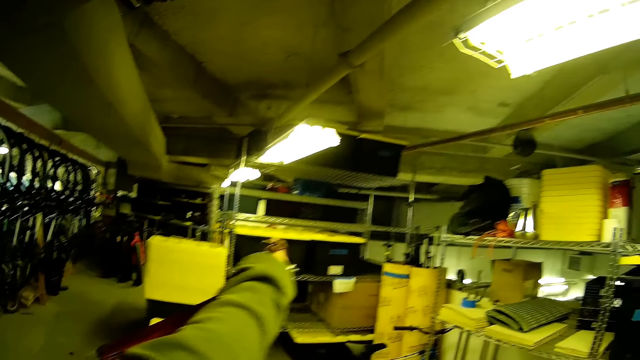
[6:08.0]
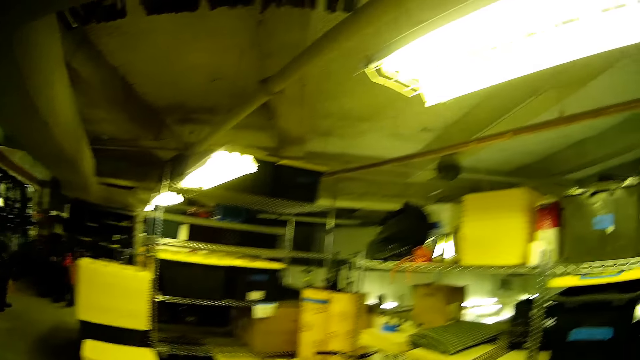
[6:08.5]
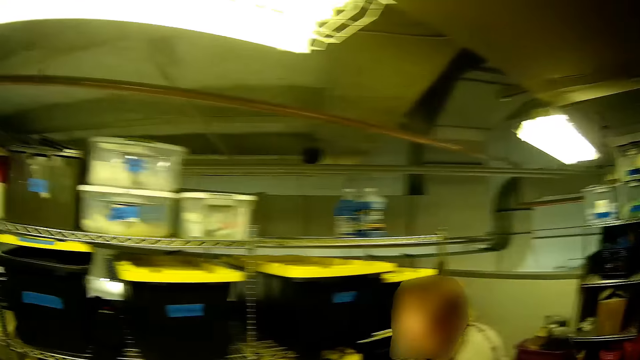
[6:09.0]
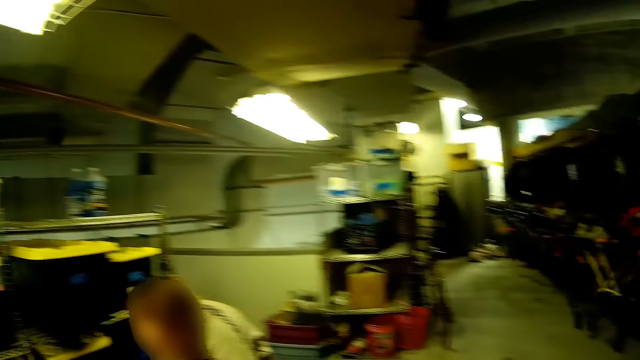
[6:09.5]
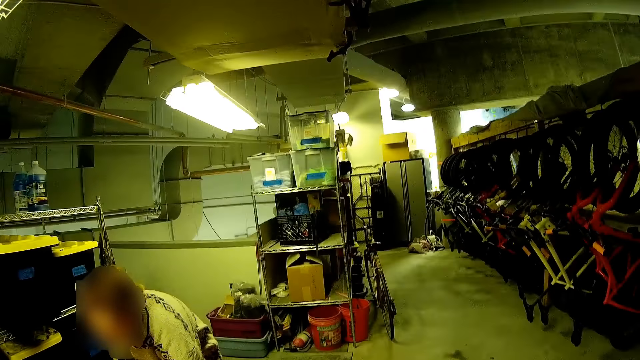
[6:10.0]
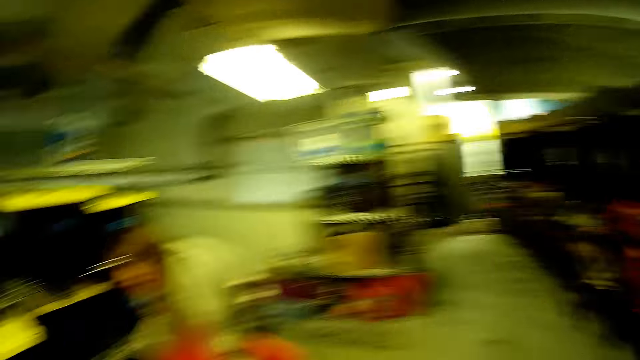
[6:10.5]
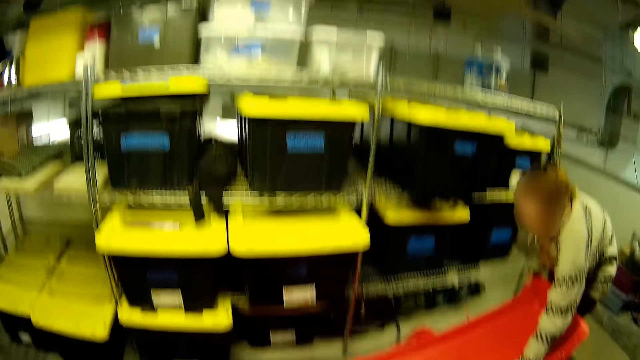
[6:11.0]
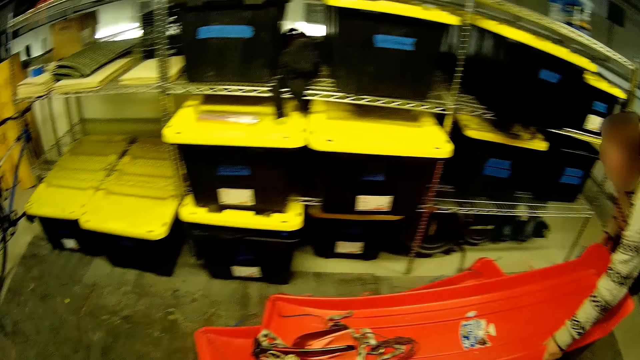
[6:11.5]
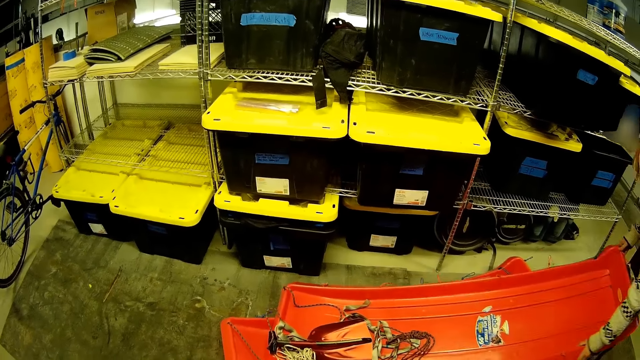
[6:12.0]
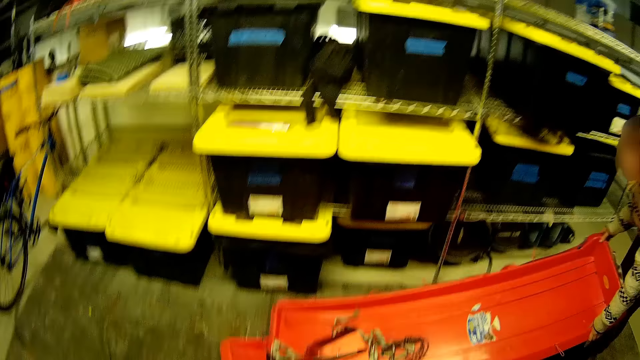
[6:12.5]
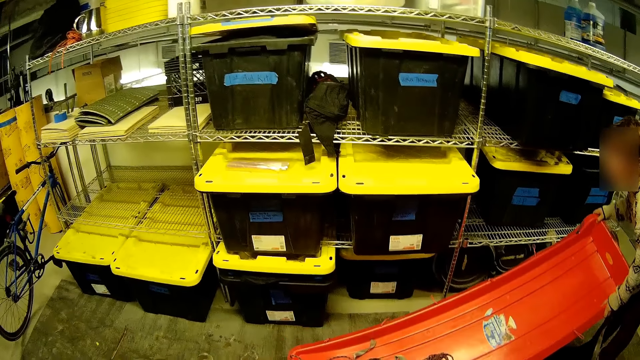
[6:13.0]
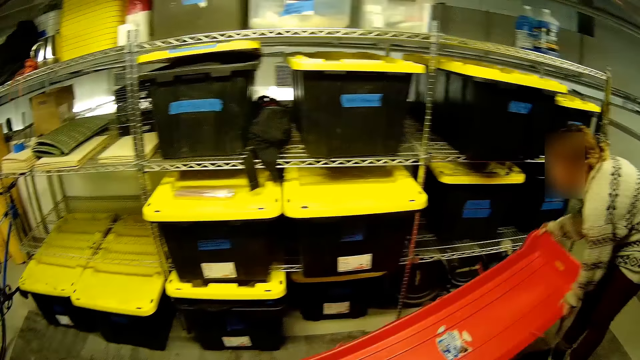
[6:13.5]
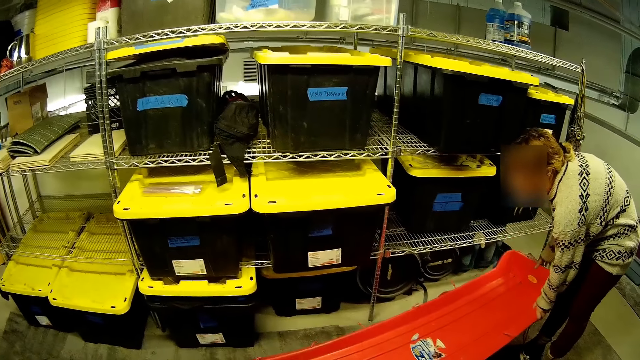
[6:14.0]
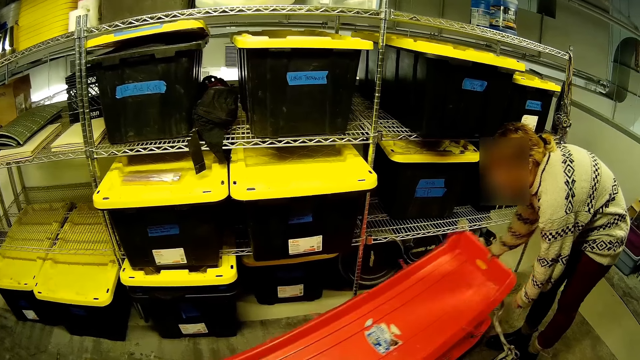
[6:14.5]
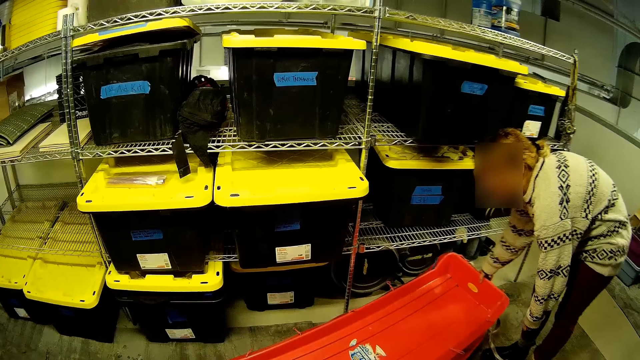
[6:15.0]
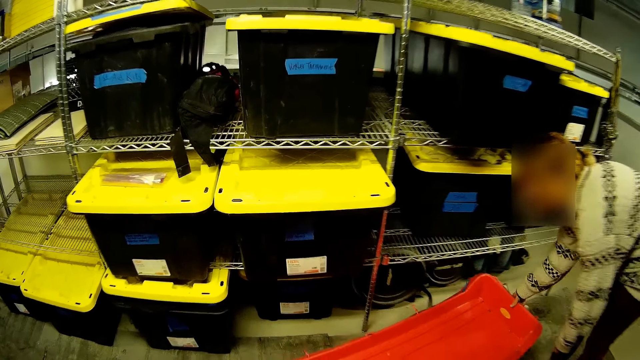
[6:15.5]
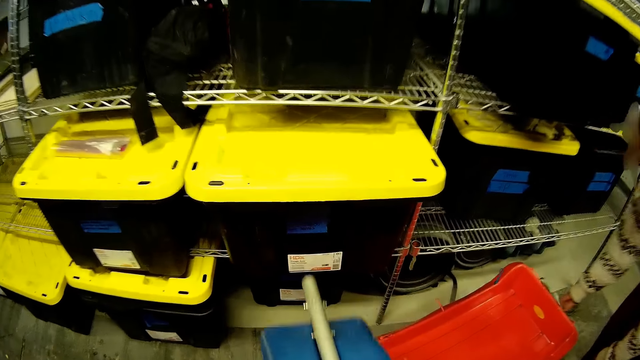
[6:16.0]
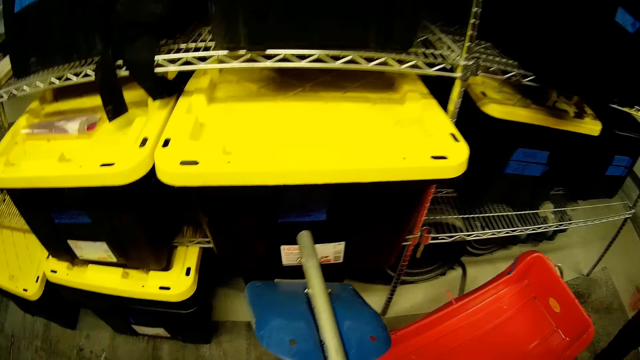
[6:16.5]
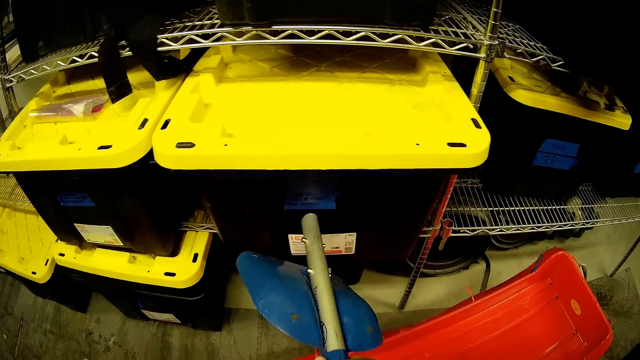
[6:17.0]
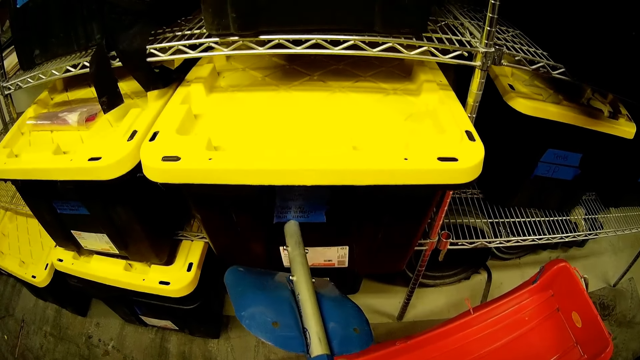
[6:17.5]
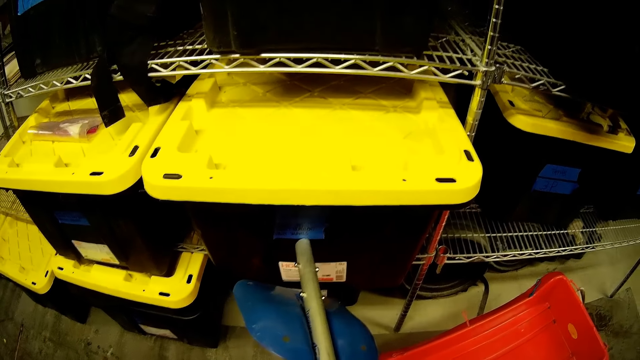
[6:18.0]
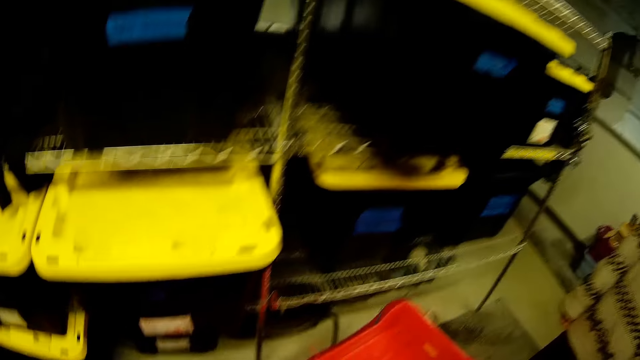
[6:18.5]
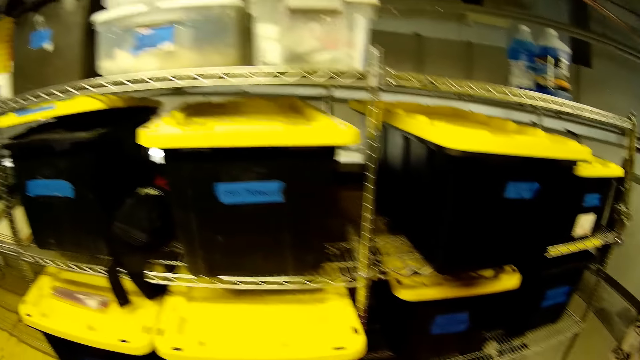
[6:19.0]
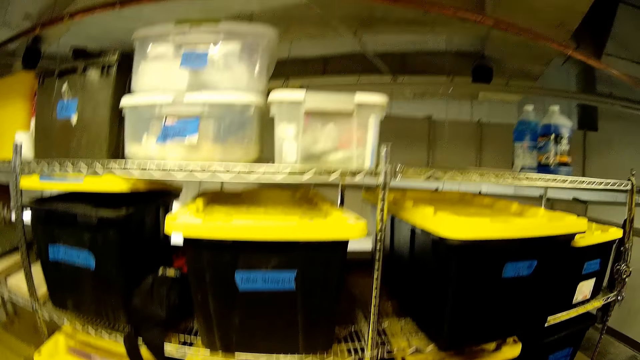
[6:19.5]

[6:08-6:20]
The camera wearer stares at the shop. The woman places the slider on the slider on the floor with her hands. She places the slider on the slider on the floor with her left hand. She places the slider on the slider on the floor with her hands. She places the slider on the slider on the floor with her right hand. The camera wearer points at a tool box and touches a container in a rack with a spade in her right hand.

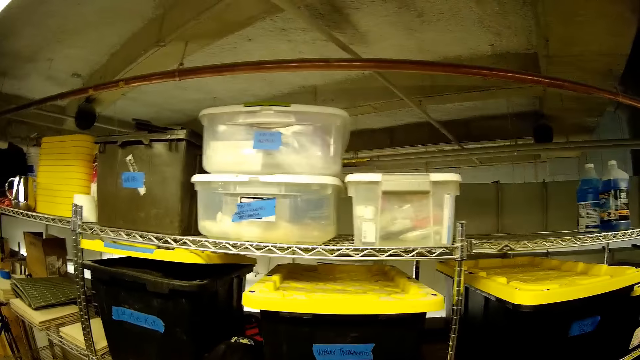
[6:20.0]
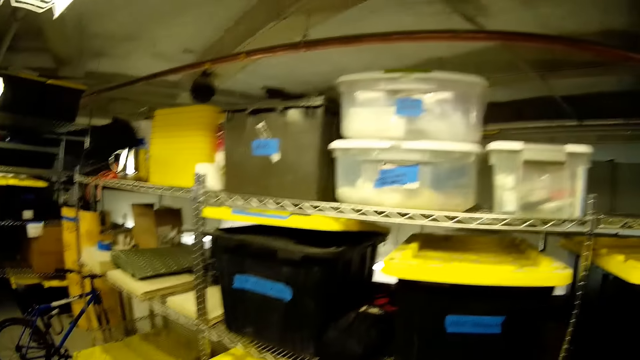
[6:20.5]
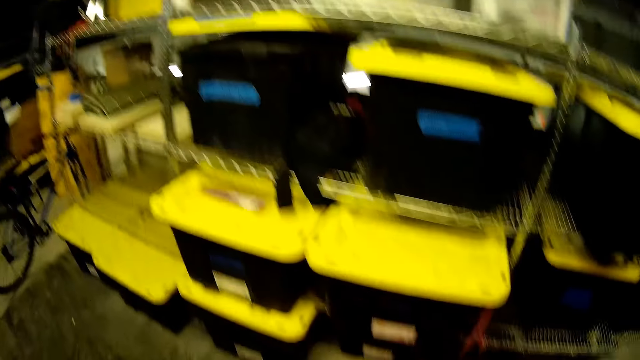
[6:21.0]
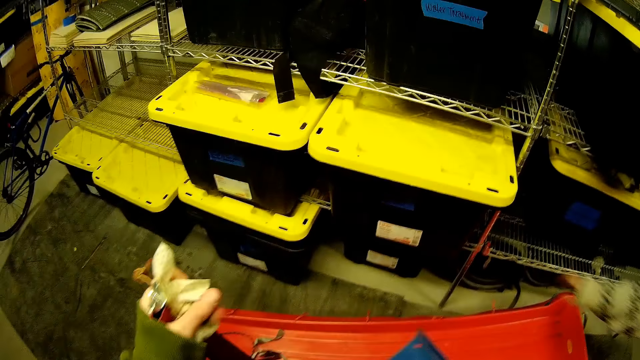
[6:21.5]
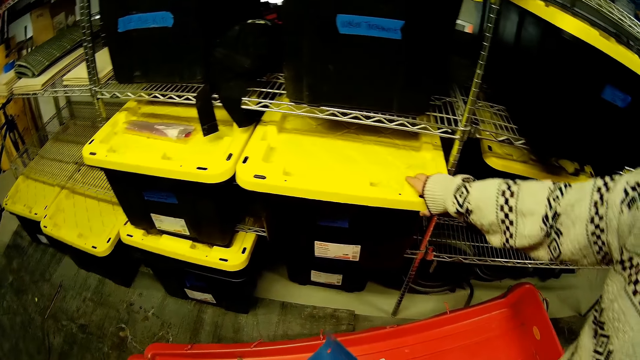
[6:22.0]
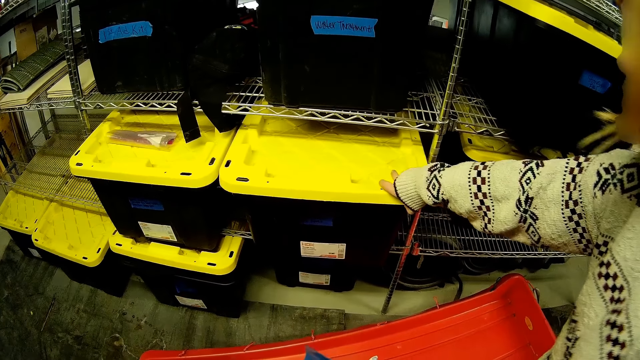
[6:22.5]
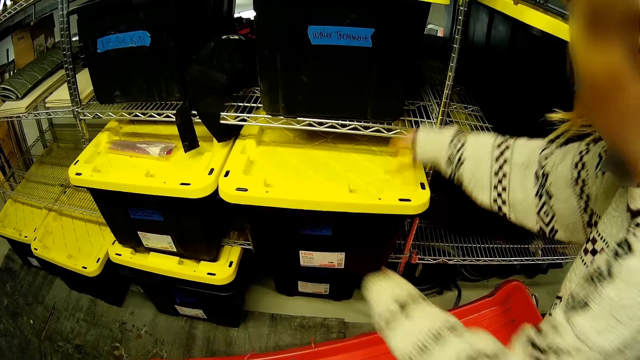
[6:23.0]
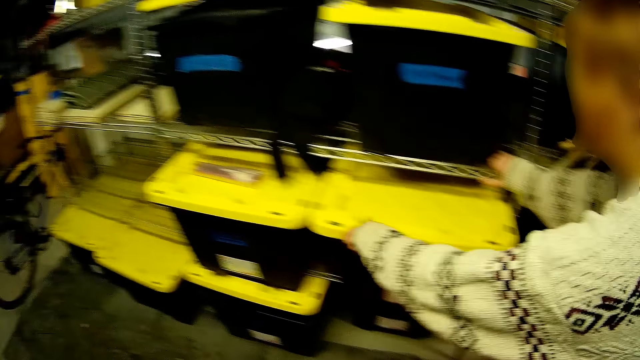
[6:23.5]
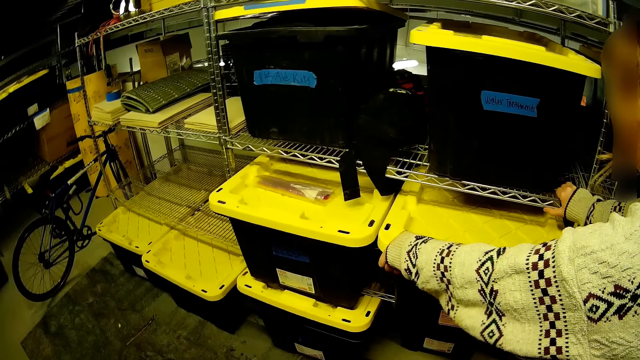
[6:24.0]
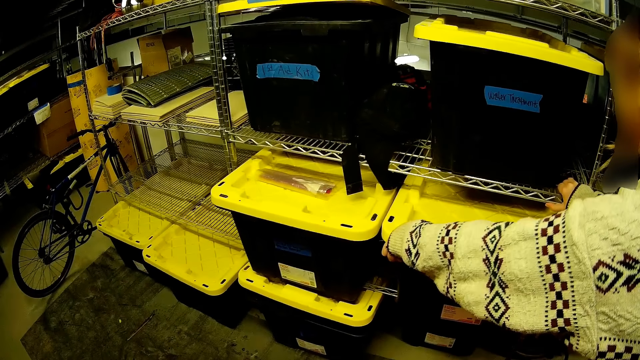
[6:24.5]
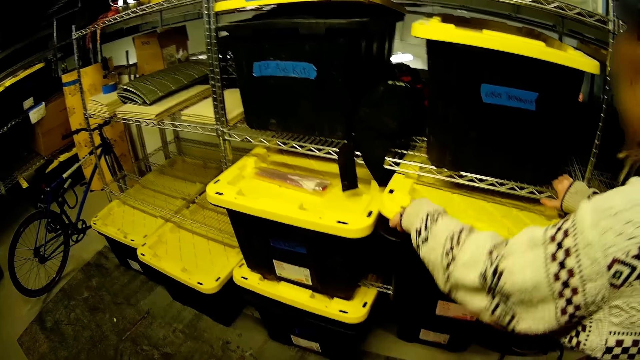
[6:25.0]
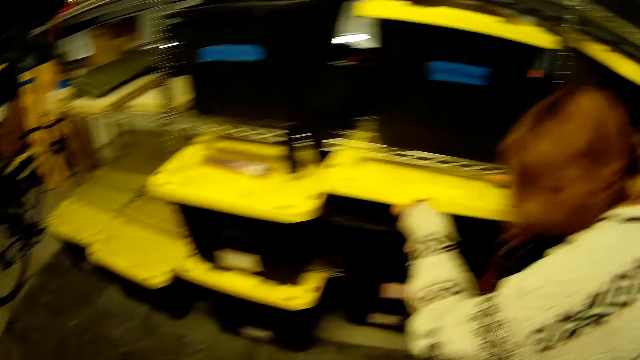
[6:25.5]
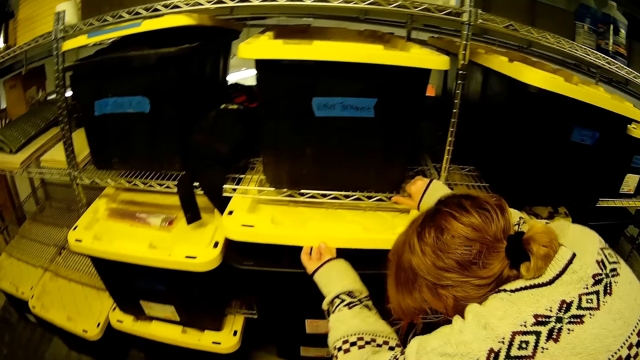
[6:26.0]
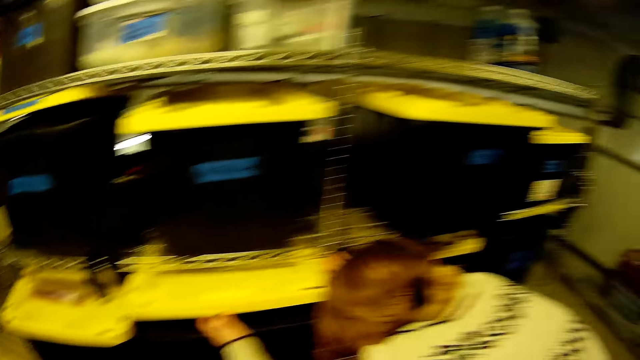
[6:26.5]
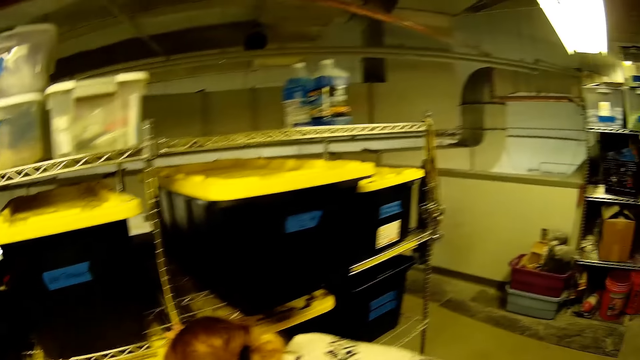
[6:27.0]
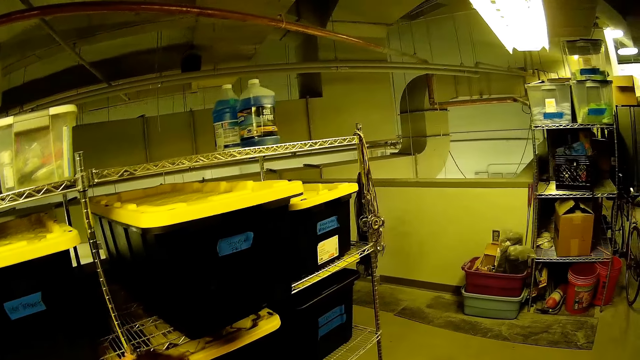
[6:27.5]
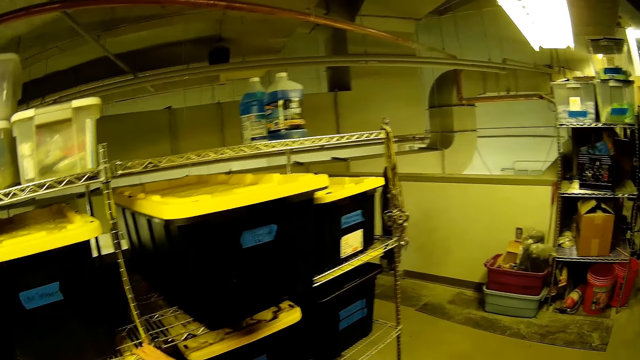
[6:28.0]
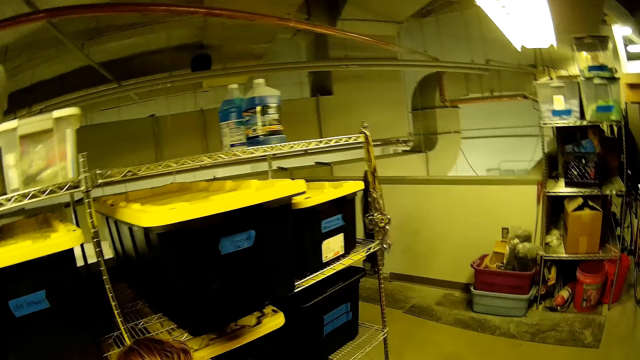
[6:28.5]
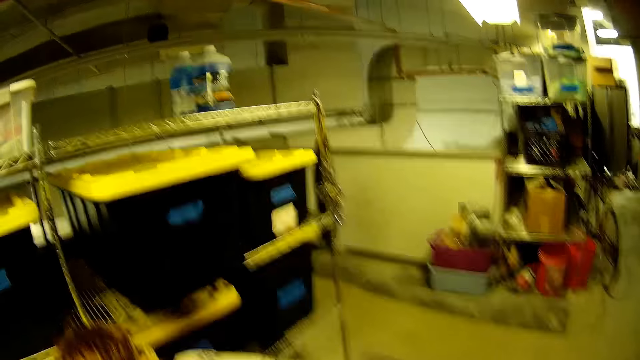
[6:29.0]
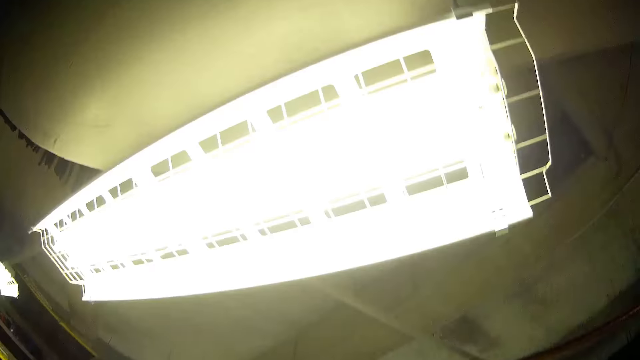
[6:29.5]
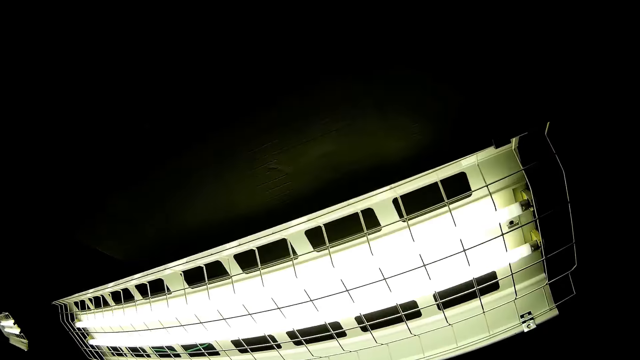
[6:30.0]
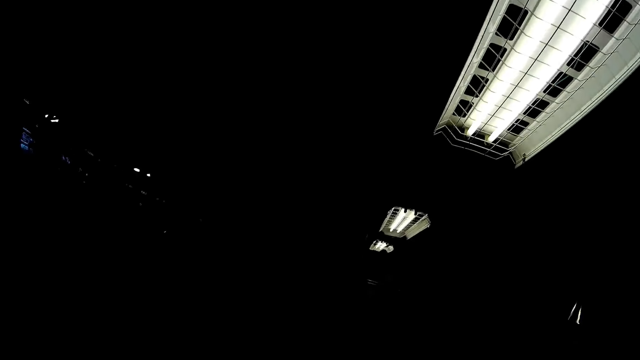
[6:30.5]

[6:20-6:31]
The camera wearer stares at the shop. She holds the folding camp saw with her left hand. The woman holds the plastic container in the rack with her right hand. She places her right hand on the rack and opens the plastic container in the rack with her left hand. The camera wearer stares at the shop.
